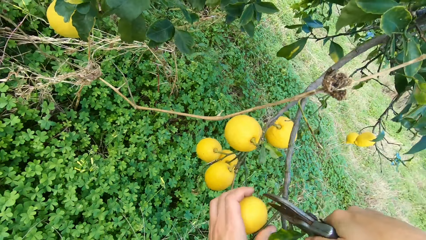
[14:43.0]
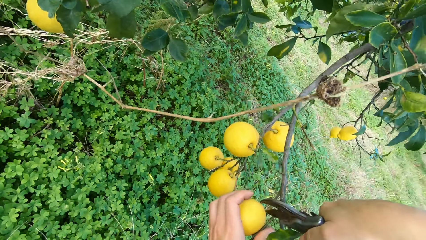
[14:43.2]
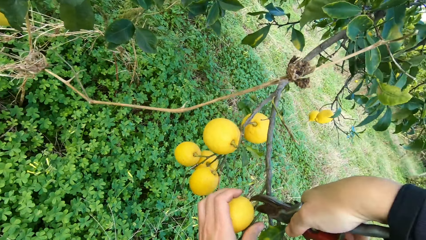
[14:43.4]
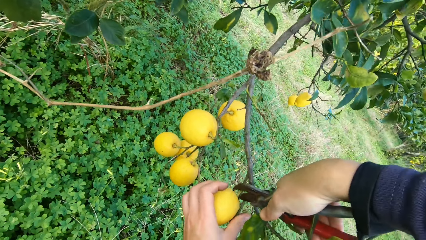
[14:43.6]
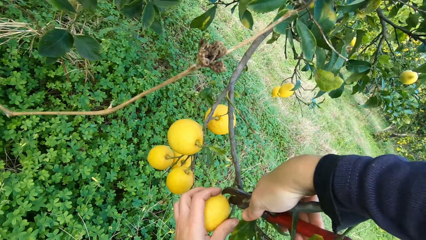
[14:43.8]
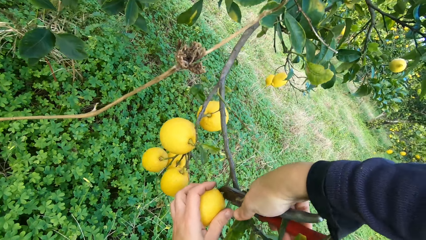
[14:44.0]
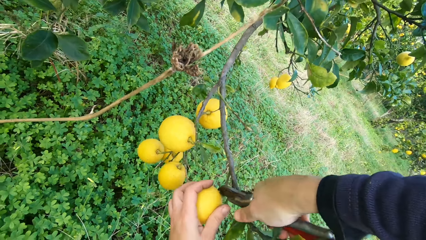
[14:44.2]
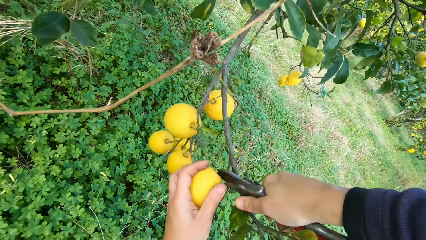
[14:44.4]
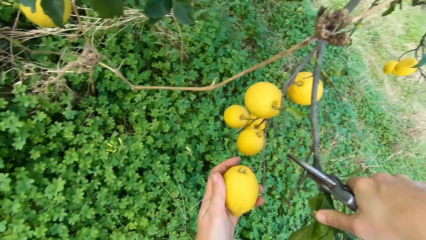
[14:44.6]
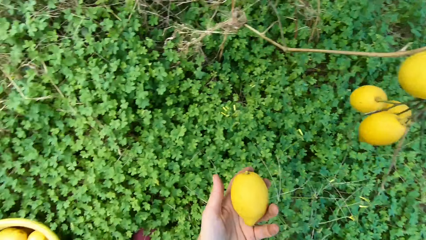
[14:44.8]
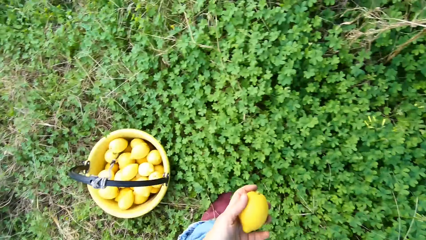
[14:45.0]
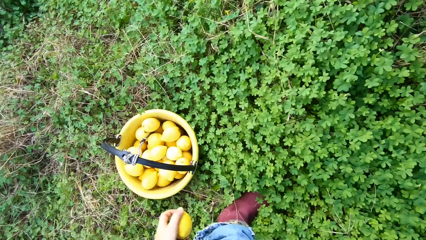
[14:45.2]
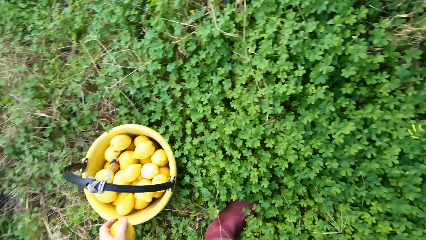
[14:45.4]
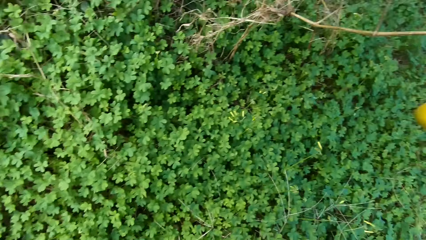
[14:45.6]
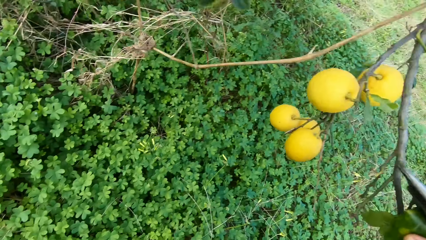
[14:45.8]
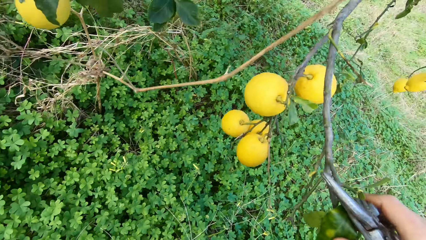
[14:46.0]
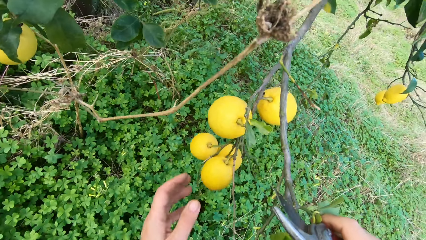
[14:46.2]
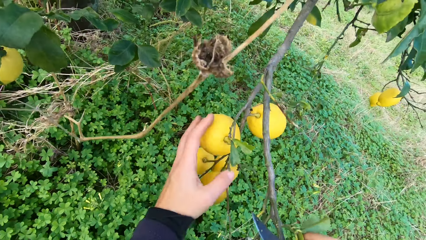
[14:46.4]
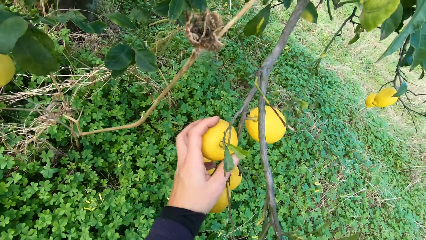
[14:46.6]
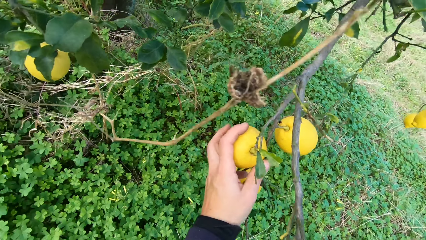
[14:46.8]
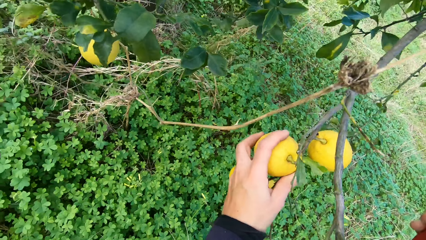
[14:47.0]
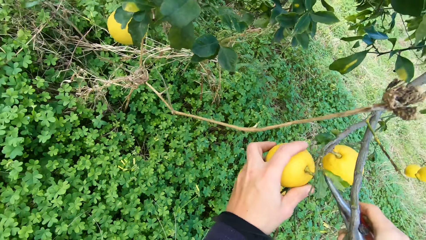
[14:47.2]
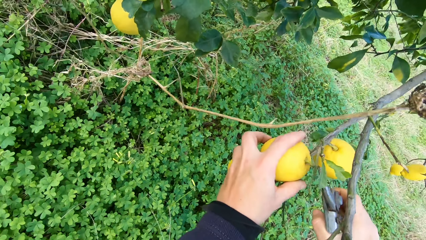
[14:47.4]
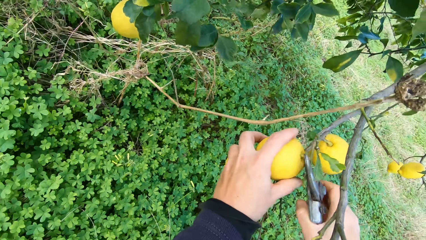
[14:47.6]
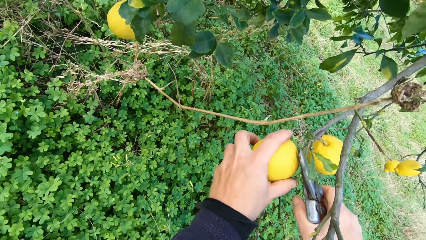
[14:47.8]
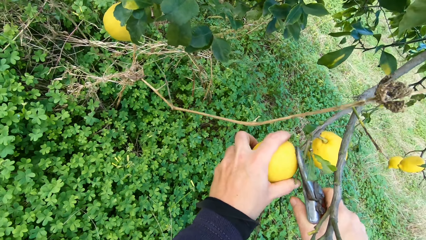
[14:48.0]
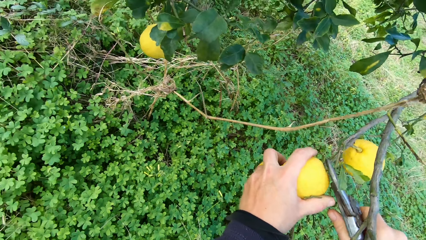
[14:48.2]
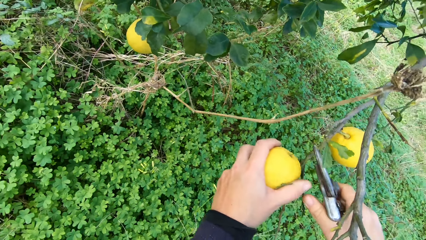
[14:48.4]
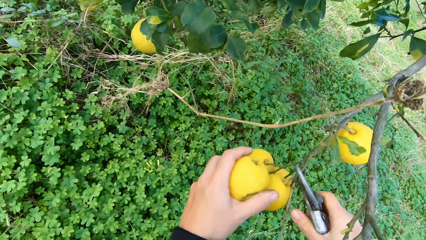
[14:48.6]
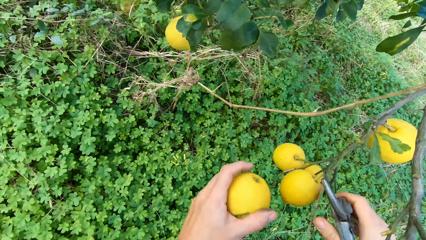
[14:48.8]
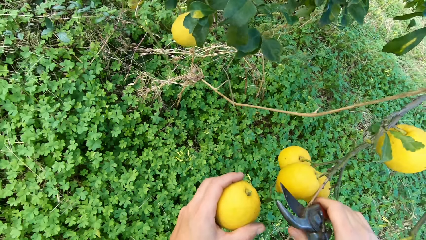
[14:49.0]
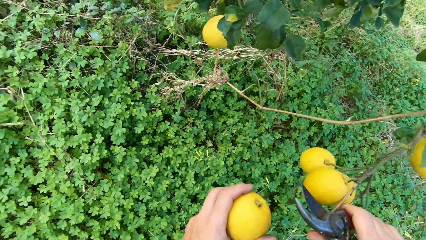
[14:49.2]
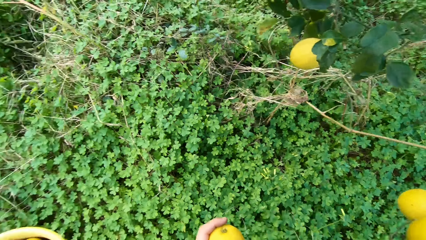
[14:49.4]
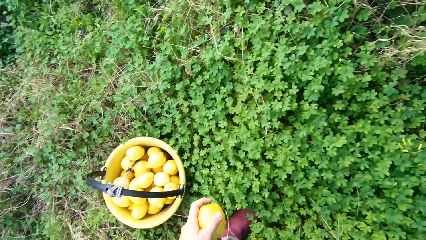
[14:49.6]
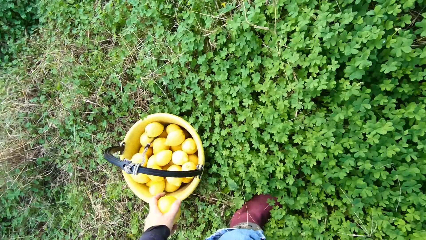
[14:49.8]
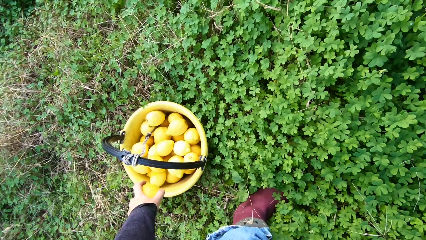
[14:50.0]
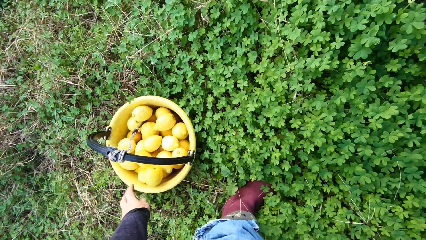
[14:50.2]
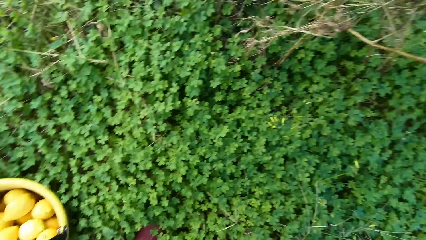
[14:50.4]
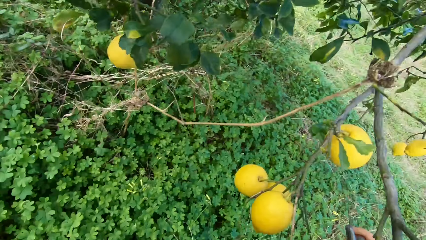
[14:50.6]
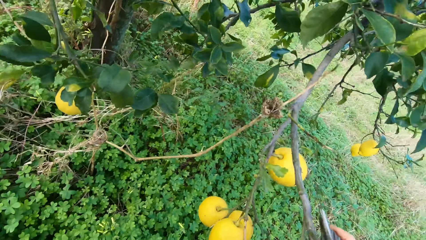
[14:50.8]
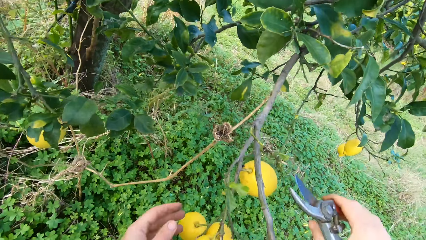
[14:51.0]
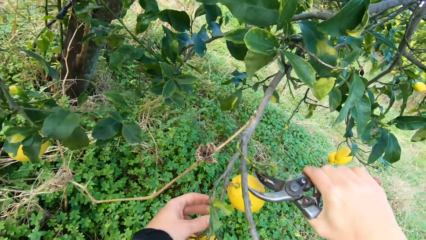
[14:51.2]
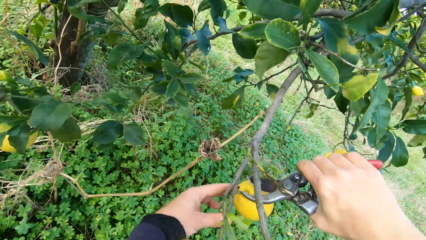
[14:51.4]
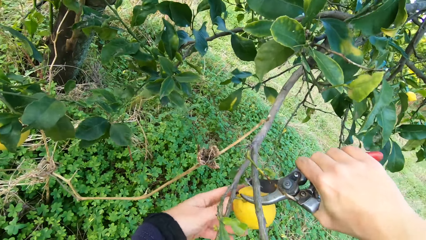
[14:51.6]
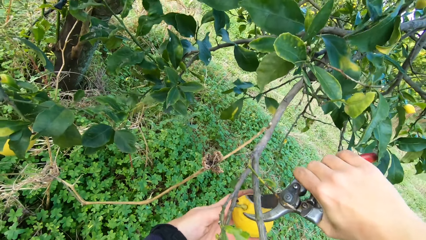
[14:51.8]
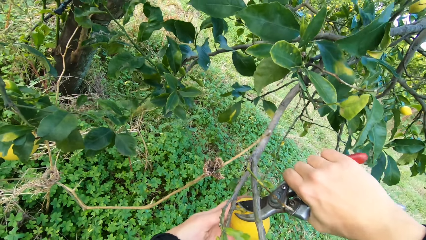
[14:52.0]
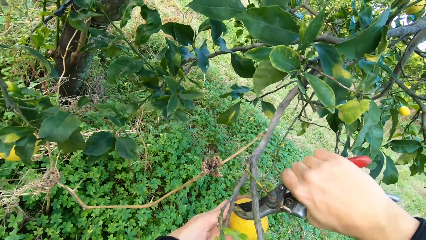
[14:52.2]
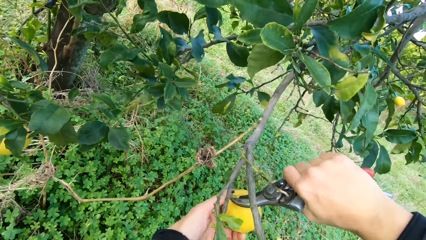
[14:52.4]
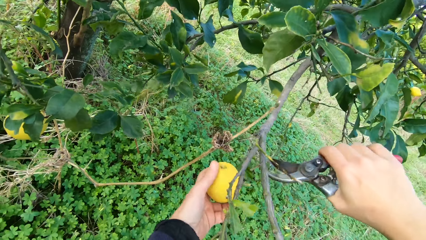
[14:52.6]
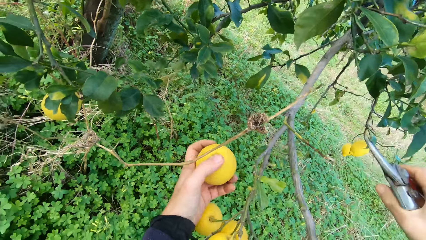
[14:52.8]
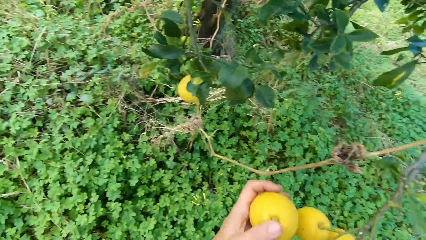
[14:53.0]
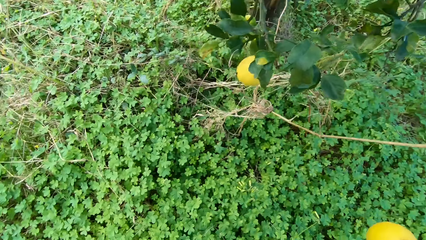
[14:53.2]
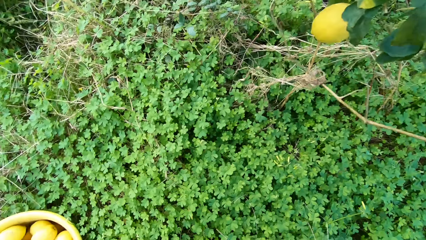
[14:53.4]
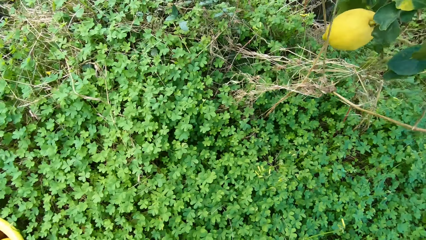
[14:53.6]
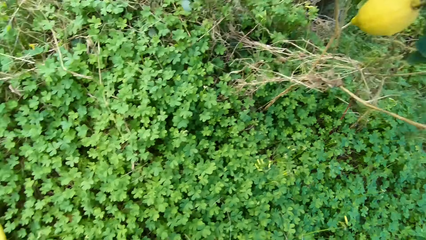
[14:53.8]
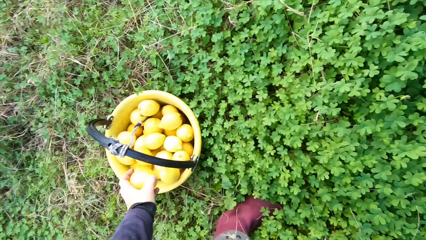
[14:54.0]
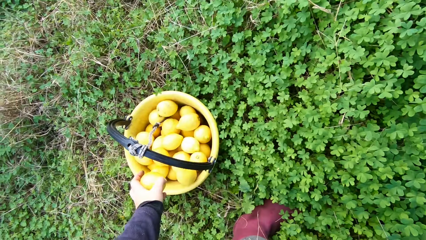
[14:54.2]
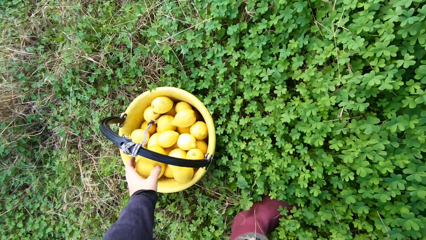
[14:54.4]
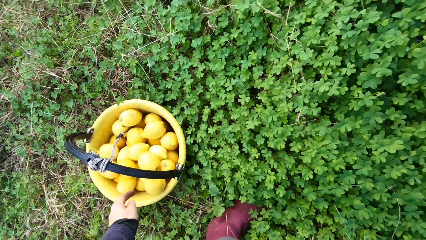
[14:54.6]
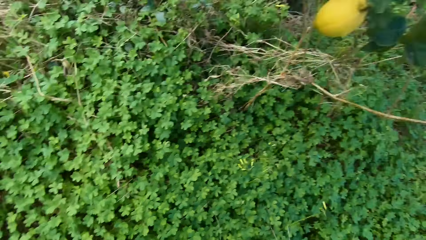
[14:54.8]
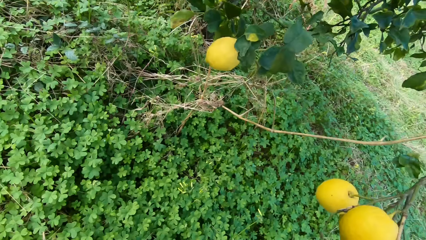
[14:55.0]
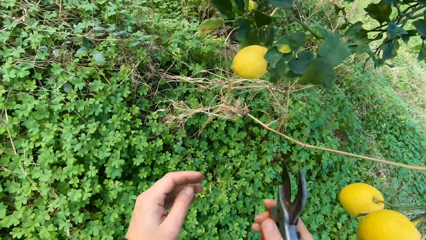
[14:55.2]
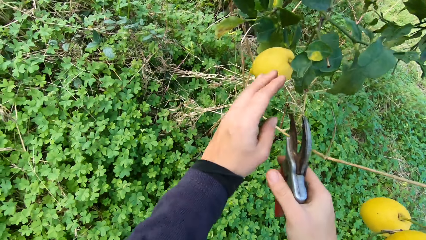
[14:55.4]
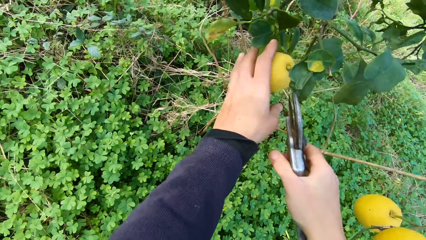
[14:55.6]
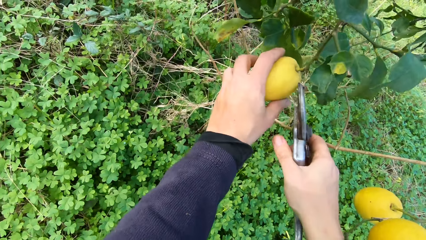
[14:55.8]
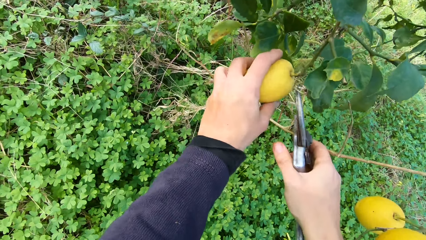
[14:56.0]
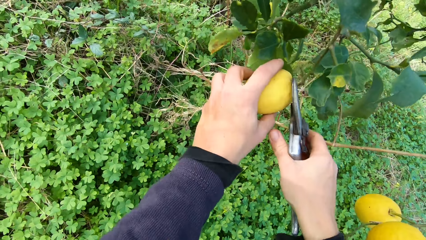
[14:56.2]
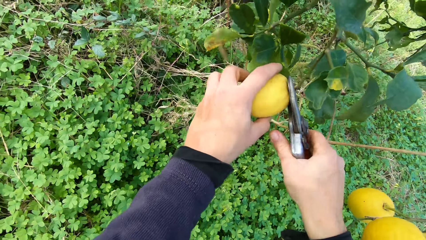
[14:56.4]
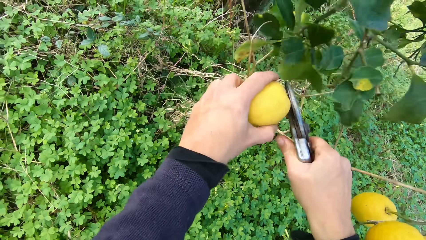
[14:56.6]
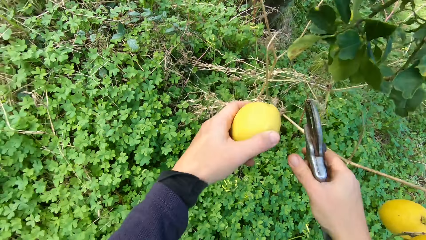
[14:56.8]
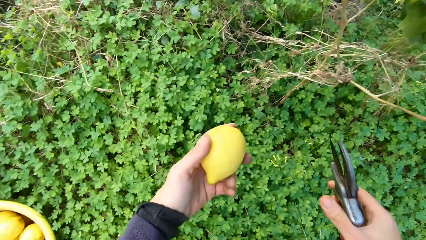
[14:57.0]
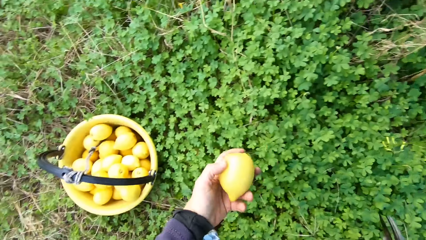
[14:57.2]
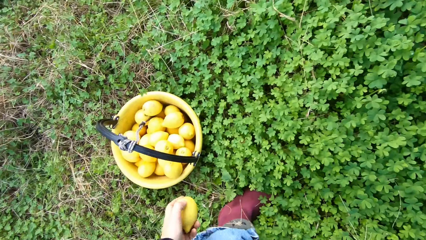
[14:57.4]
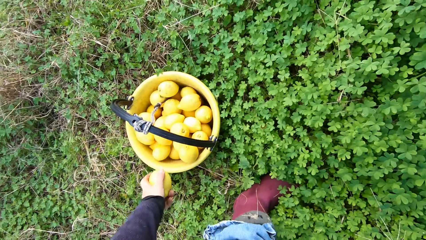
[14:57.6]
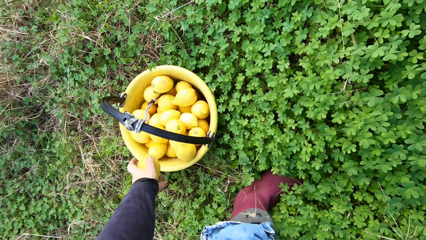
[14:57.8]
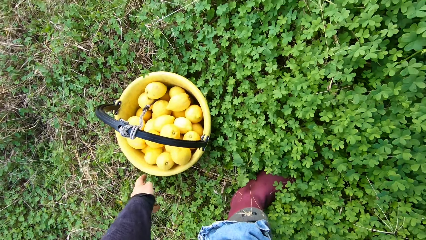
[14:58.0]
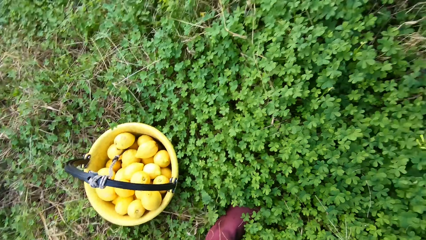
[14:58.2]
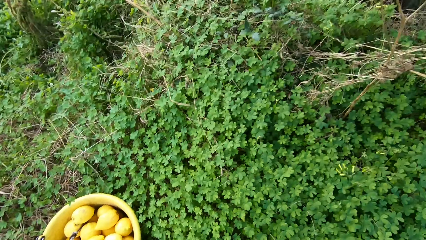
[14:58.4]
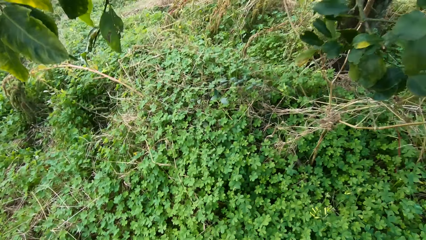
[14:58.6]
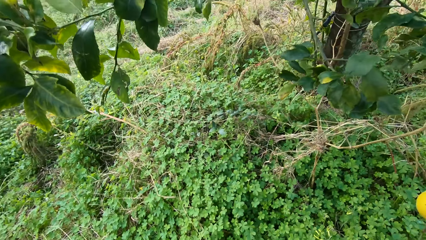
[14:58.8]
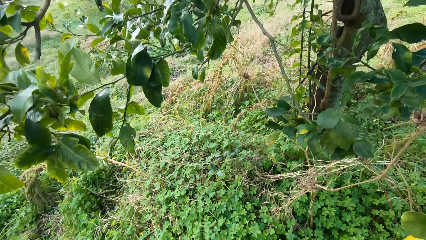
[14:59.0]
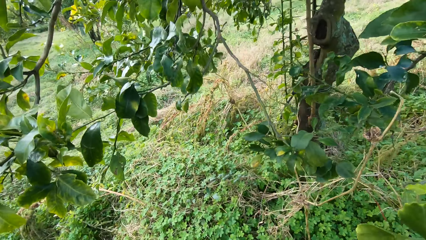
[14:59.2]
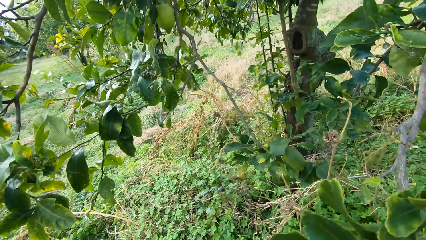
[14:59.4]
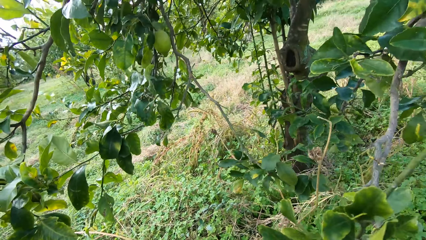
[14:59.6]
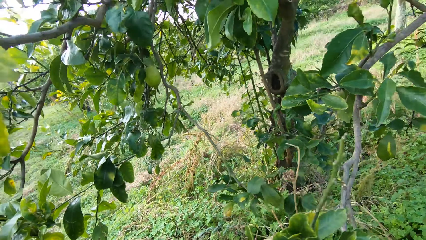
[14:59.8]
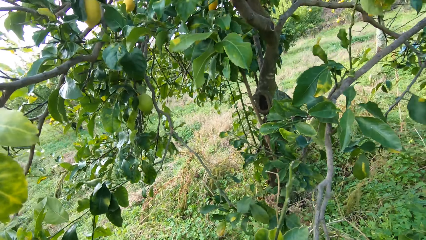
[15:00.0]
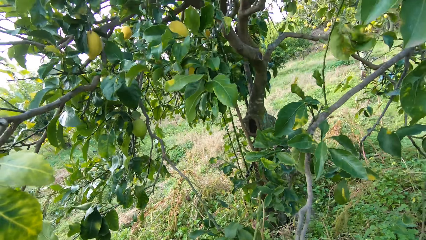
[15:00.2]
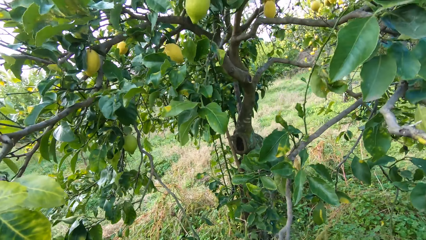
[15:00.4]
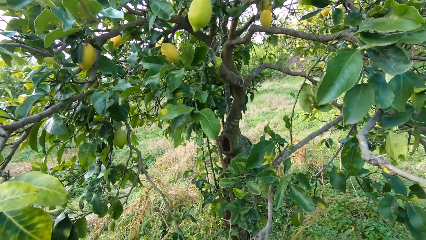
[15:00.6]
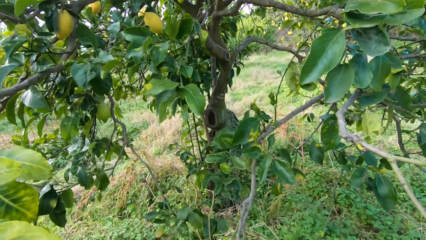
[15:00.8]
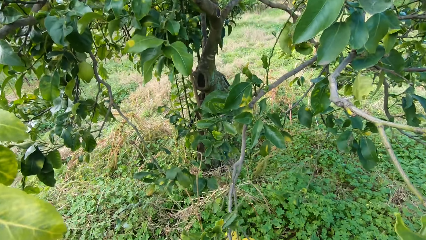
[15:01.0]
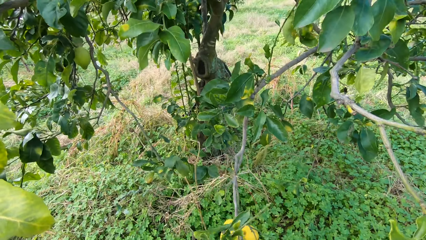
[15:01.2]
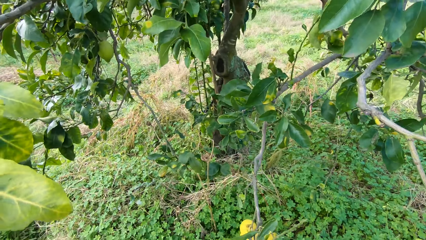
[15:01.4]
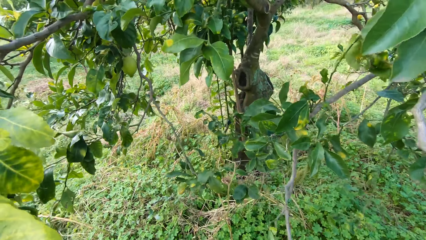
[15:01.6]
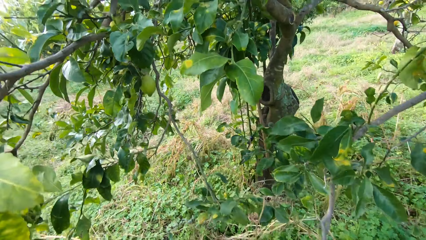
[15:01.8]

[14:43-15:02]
The camera wearer harvests the lemon with the secateurs. They put the lemon in the bucket. They harvest the lemon with the secateurs. They hit the lemon with the secateurs. They put the lemon in the bucket. They harvest the lemon with the secateurs. They put the lemon in the bucket. They harvest the lemon with the secateurs. They put the lemon in the bucket. They walk around.
